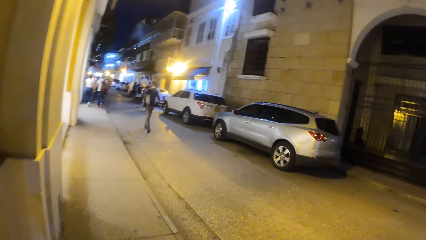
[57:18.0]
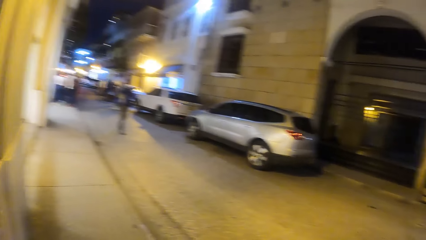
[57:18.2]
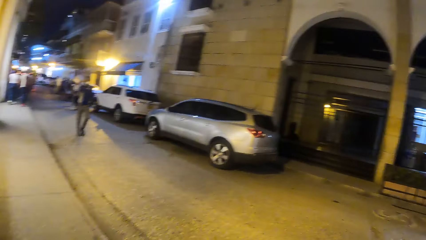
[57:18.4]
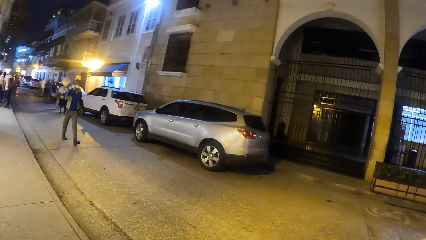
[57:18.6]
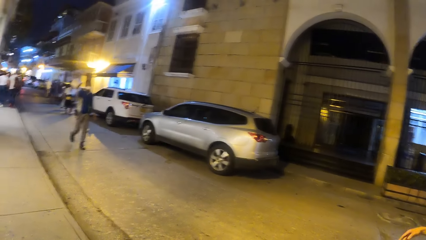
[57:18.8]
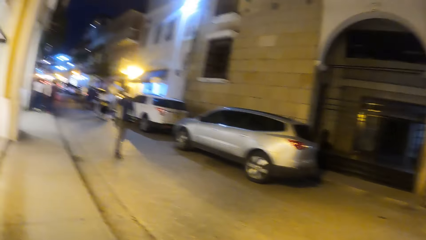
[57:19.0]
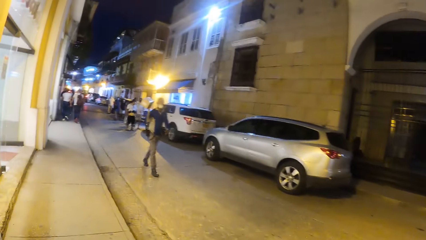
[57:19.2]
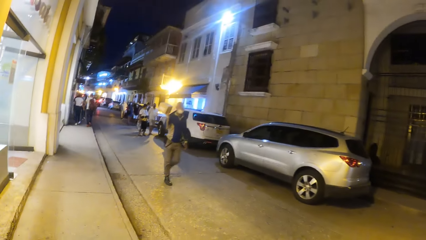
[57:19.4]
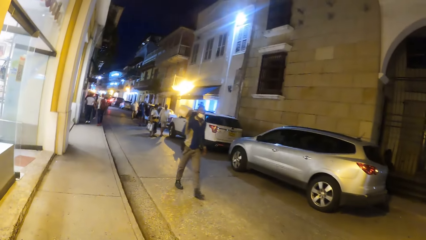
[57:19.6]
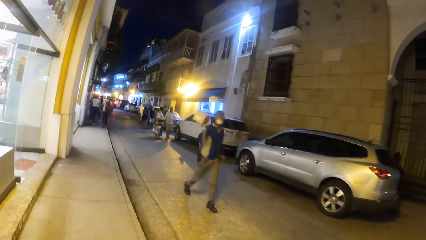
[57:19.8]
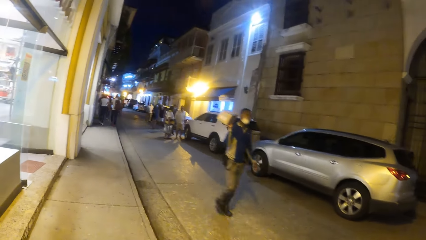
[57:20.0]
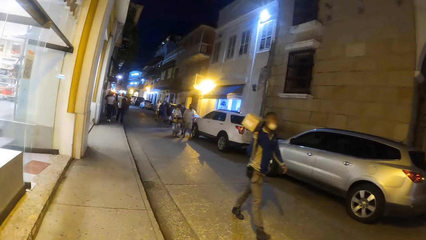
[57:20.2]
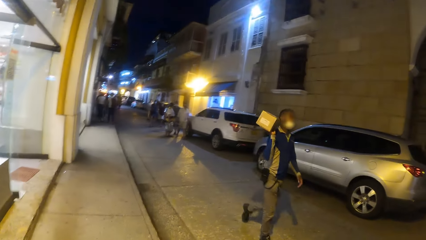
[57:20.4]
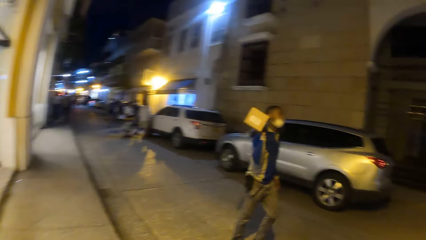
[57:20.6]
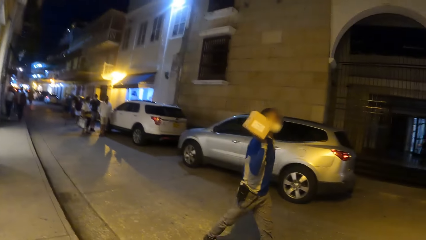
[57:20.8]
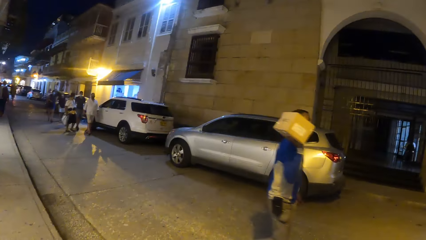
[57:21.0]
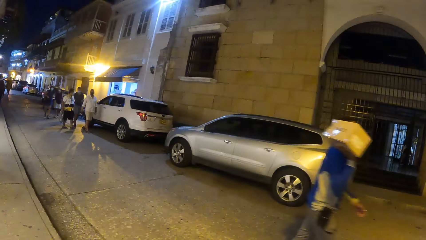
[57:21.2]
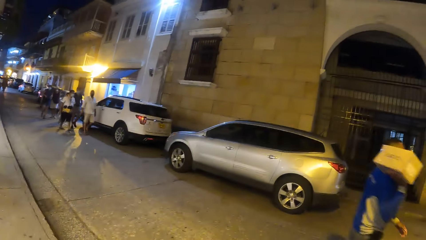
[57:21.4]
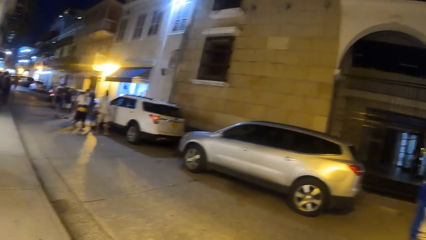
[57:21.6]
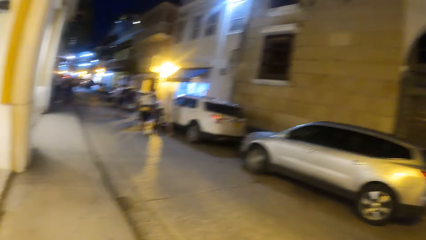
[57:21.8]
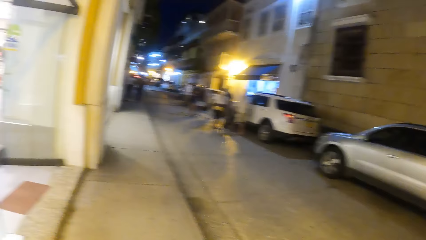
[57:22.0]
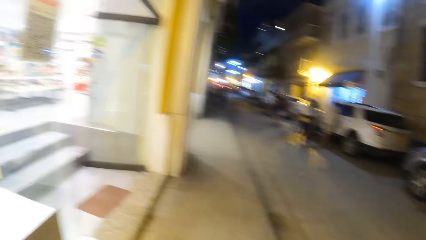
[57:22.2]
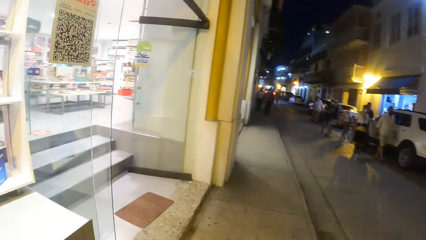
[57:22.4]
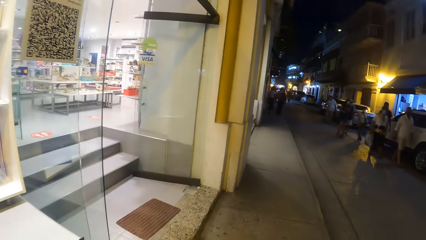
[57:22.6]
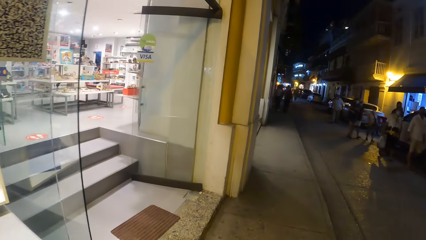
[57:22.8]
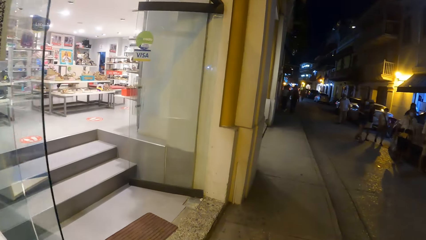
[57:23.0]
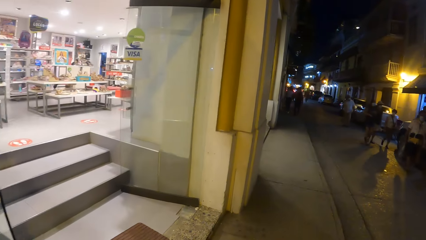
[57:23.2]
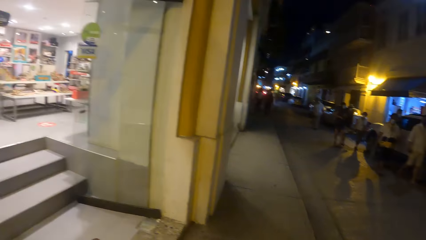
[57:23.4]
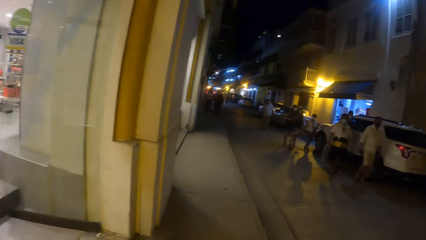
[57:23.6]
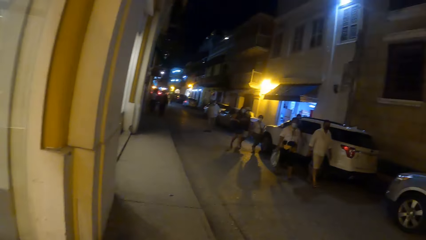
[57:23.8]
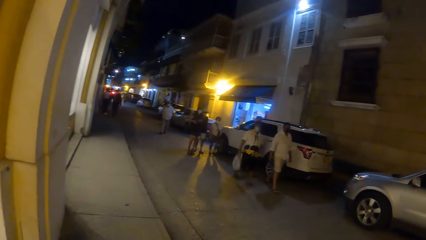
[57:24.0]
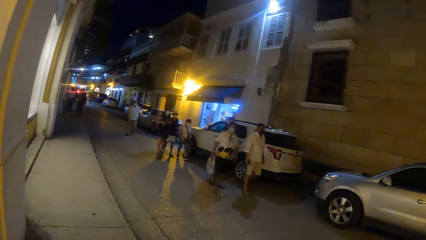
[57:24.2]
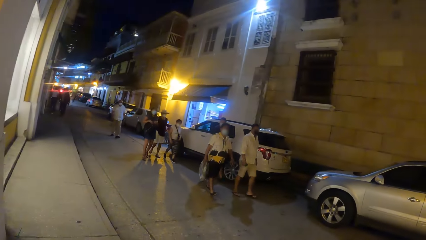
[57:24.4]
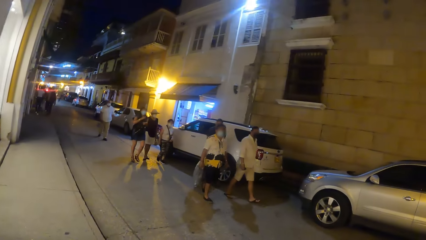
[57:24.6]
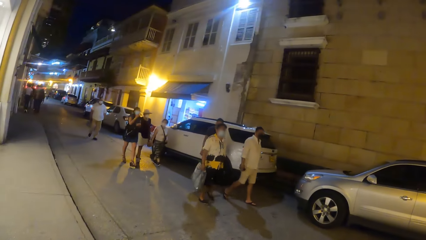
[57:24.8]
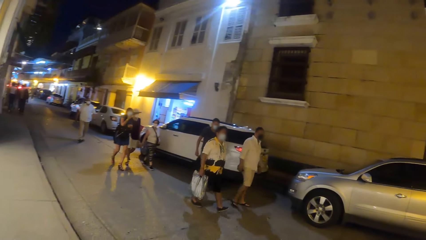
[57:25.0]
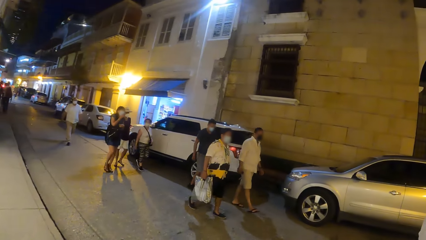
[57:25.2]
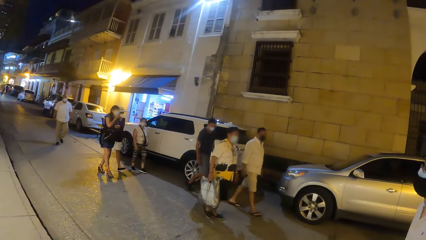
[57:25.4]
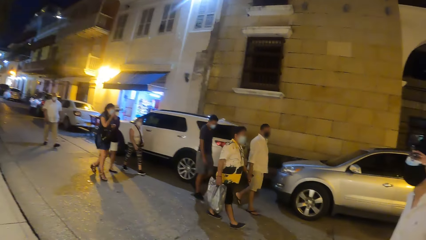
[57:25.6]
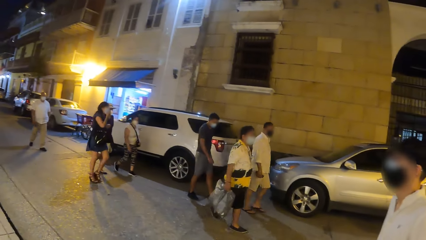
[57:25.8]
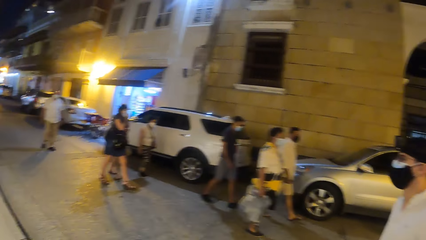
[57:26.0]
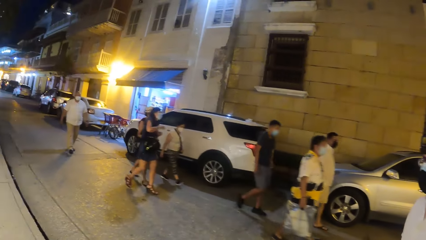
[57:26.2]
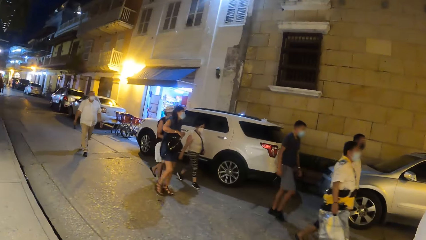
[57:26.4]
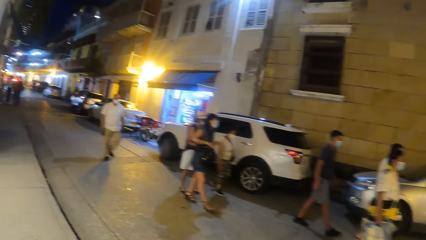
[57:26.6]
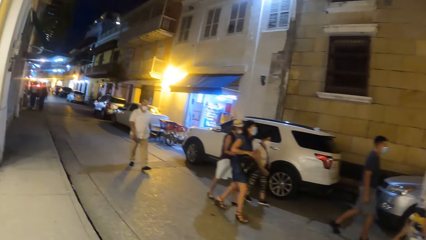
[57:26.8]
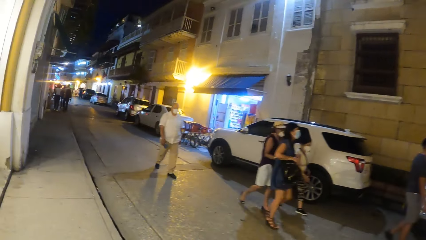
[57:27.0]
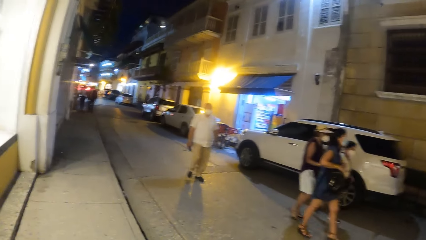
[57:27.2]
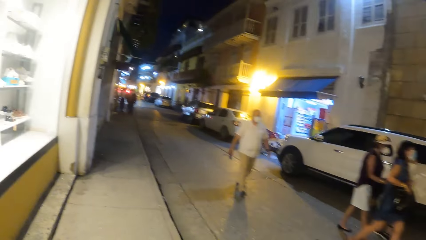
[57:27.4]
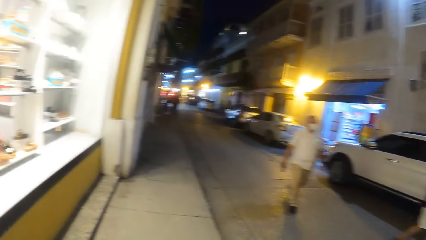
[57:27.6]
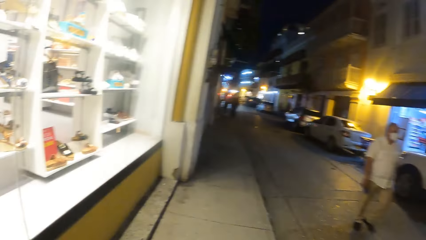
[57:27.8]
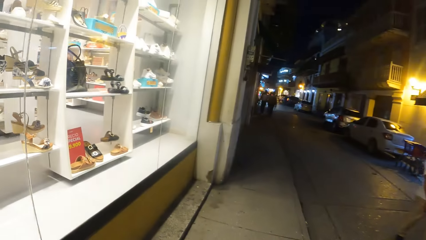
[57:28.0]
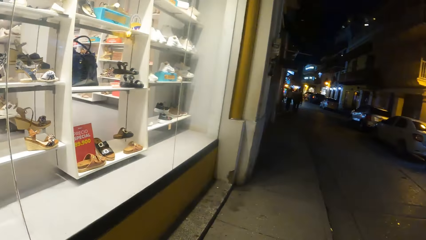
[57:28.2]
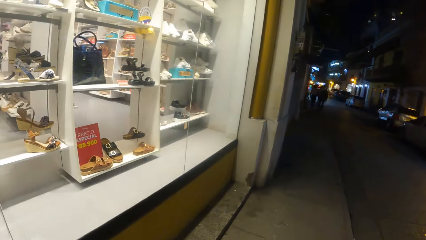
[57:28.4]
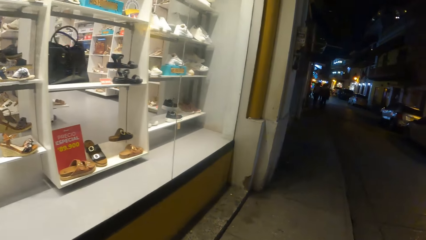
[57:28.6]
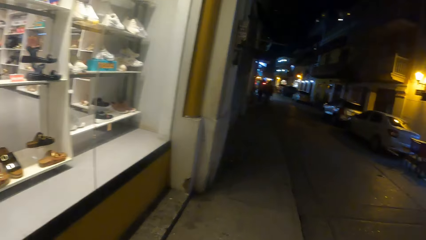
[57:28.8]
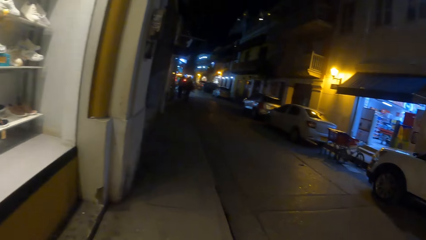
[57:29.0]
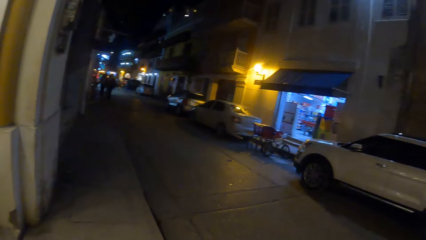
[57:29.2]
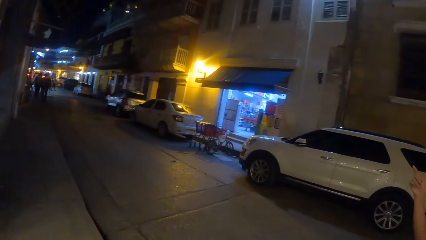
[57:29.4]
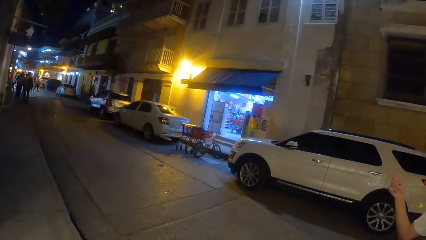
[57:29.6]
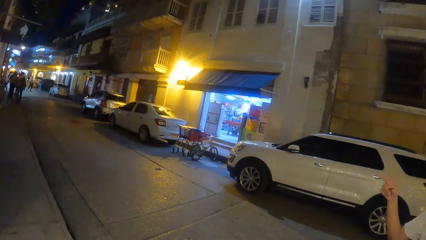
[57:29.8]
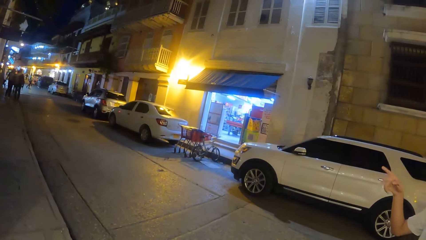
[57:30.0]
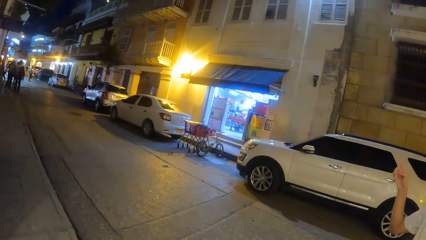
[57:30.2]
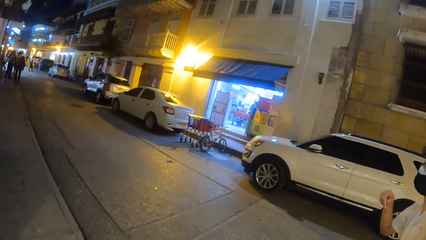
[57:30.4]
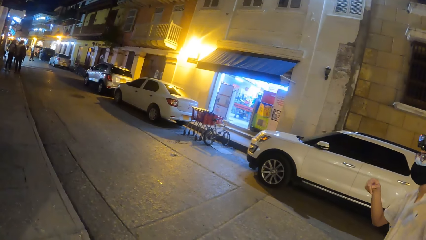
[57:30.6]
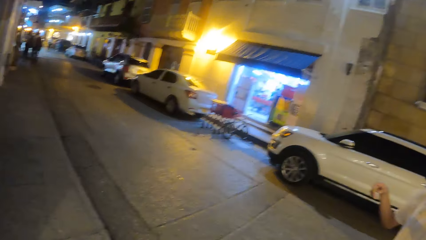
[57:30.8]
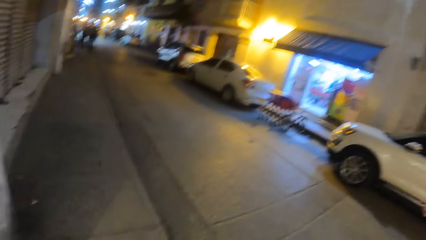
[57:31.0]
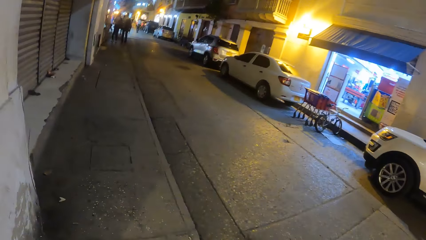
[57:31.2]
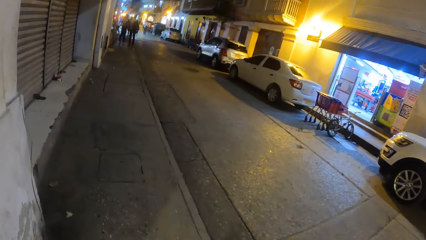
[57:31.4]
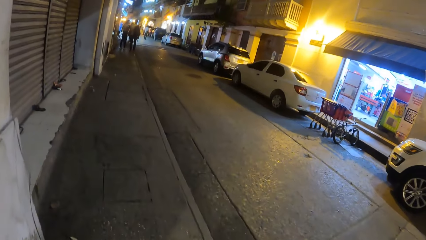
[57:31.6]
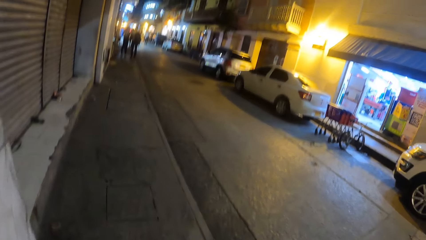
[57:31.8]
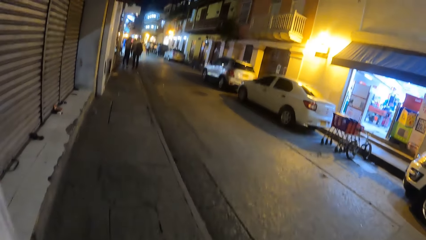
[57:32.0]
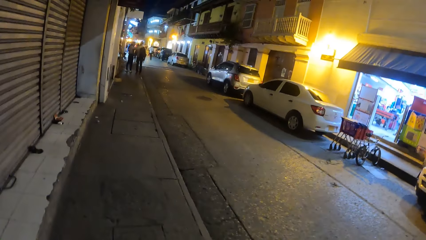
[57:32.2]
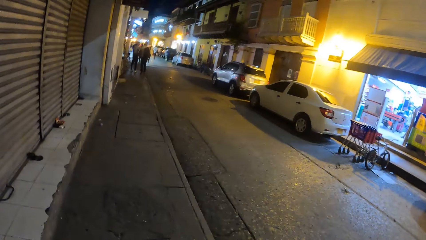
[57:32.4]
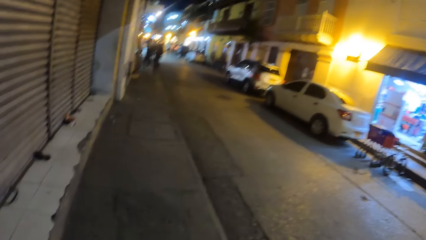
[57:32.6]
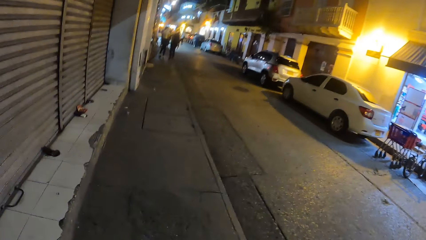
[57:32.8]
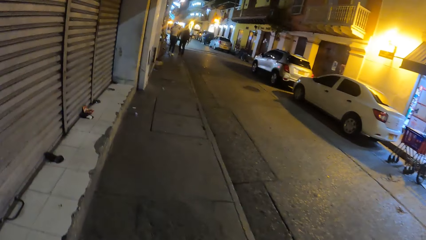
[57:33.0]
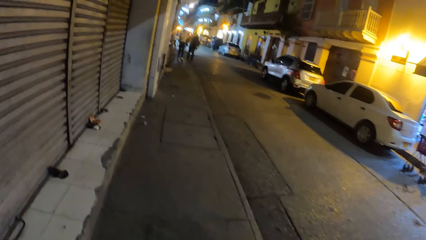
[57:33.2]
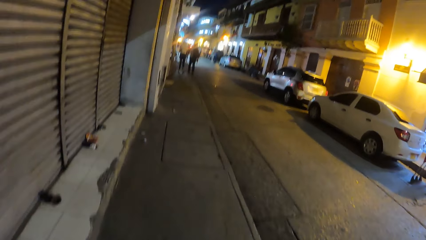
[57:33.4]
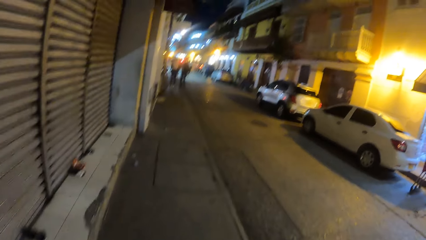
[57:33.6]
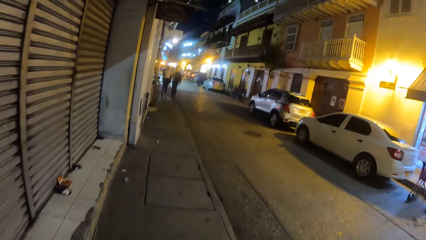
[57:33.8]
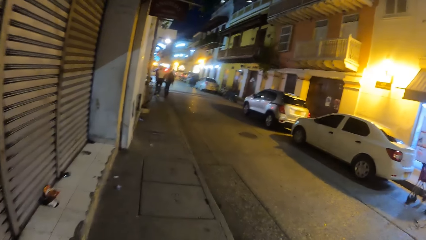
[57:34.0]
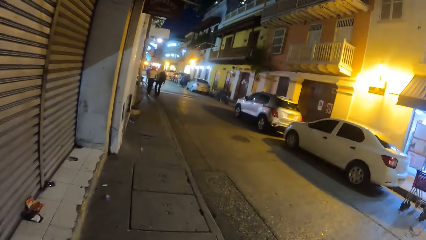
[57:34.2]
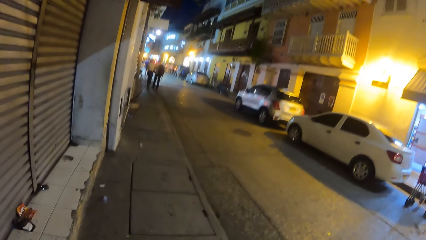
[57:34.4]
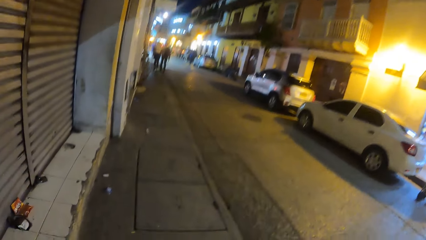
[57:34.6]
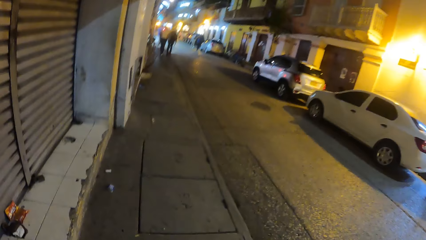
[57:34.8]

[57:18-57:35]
The camera wearer looks around. They look around again.
